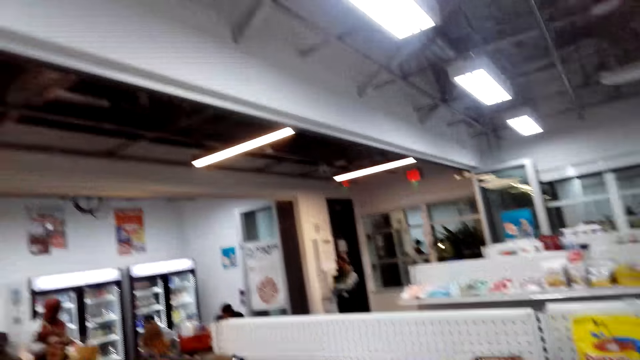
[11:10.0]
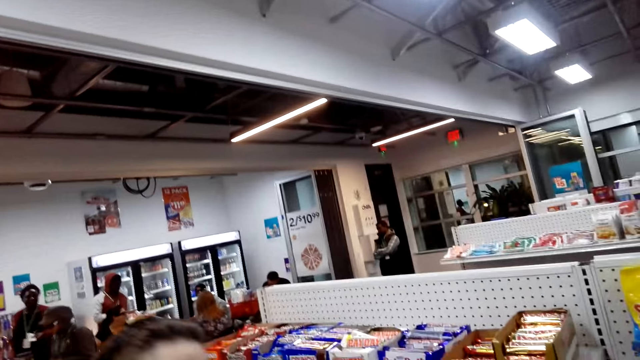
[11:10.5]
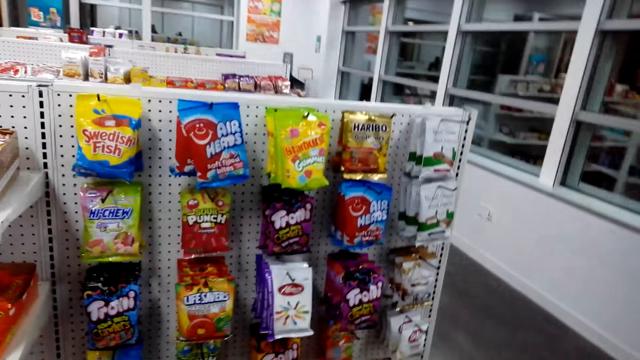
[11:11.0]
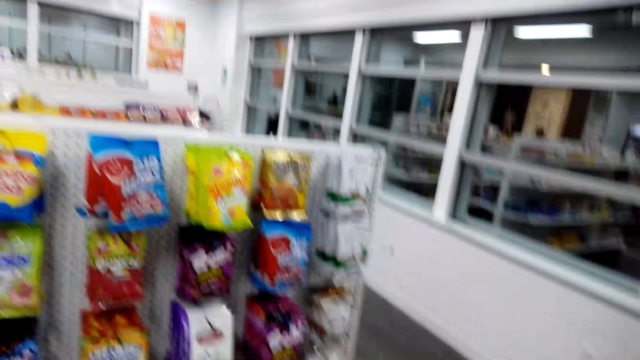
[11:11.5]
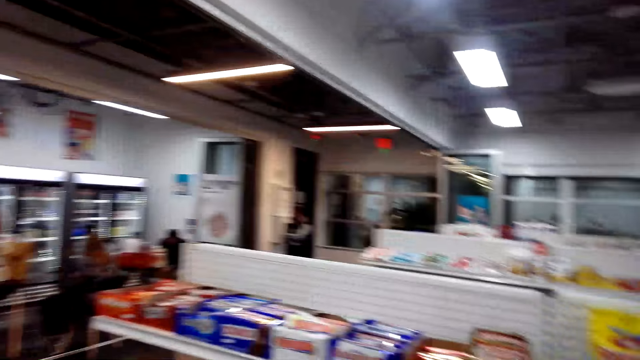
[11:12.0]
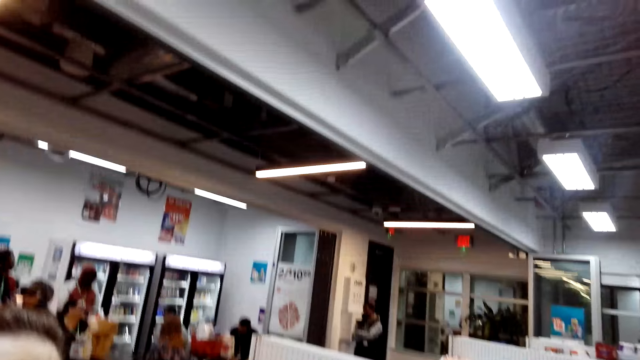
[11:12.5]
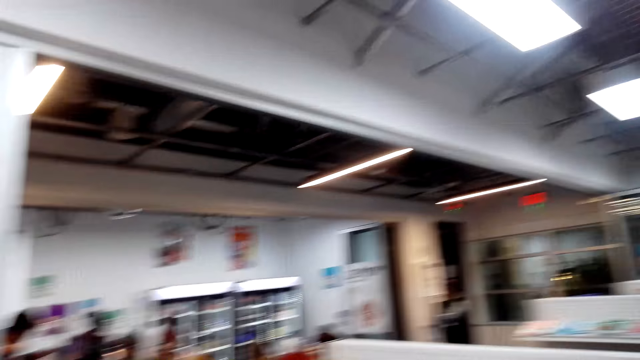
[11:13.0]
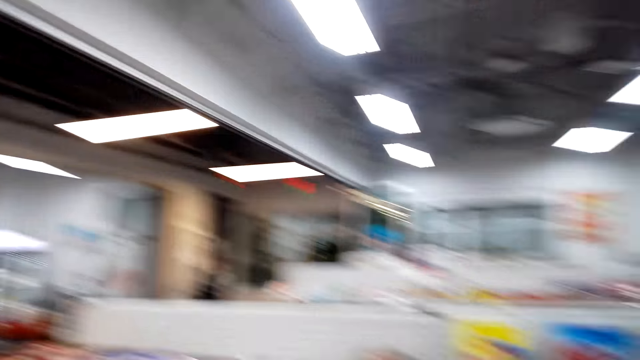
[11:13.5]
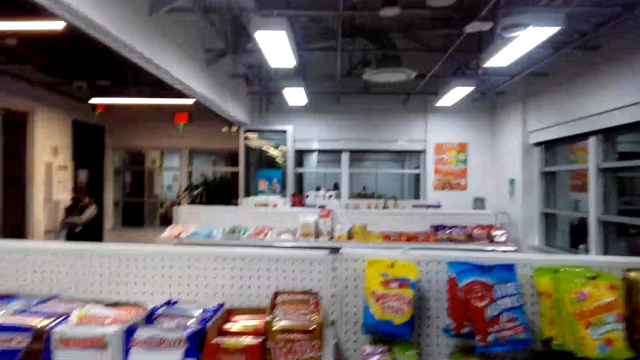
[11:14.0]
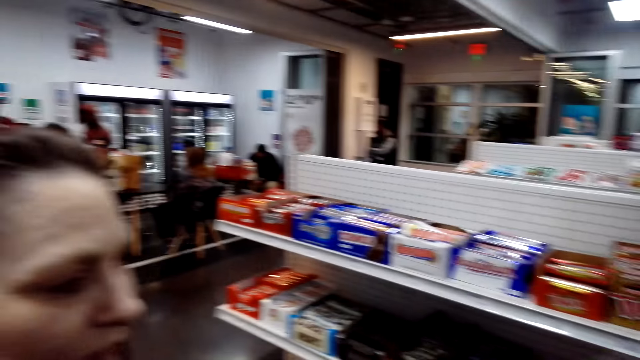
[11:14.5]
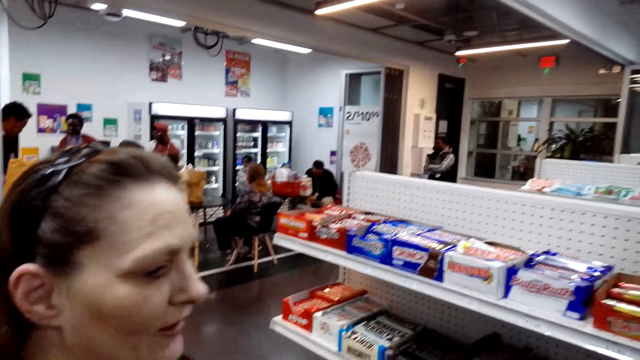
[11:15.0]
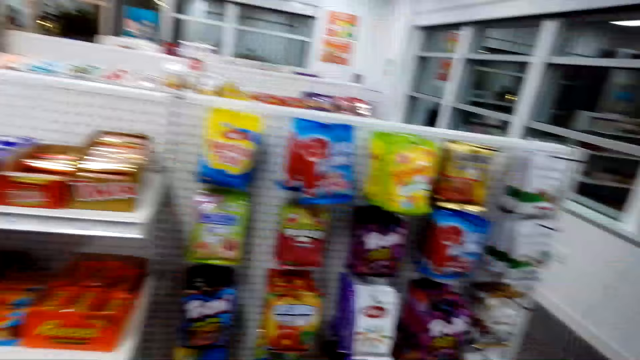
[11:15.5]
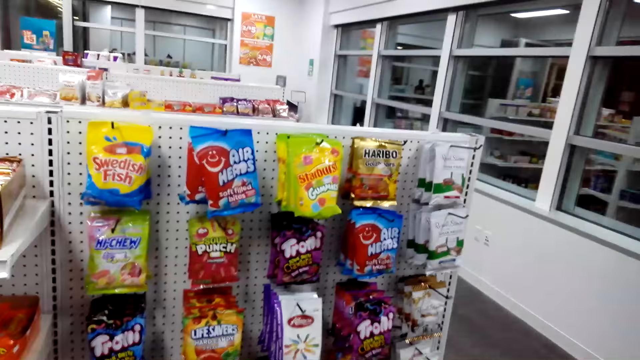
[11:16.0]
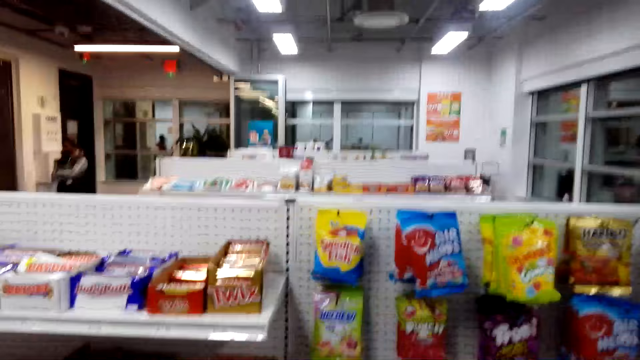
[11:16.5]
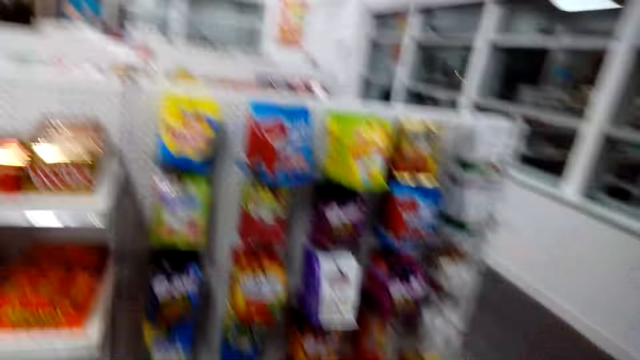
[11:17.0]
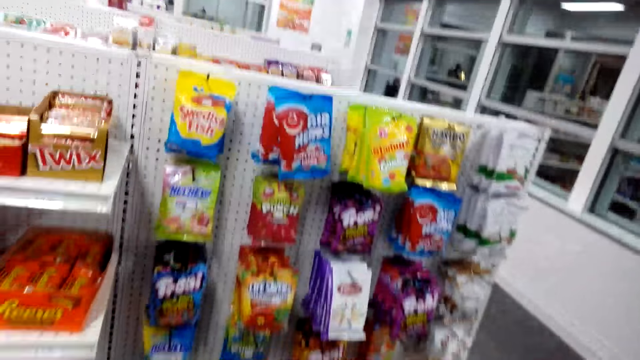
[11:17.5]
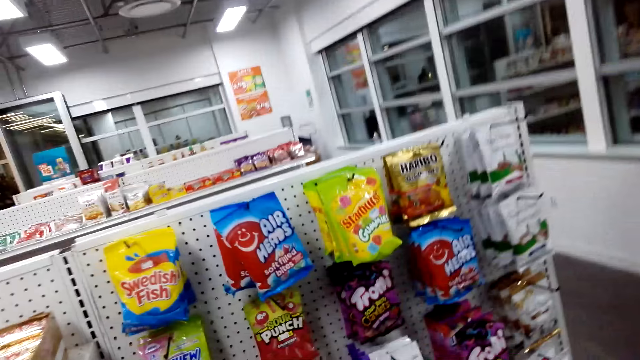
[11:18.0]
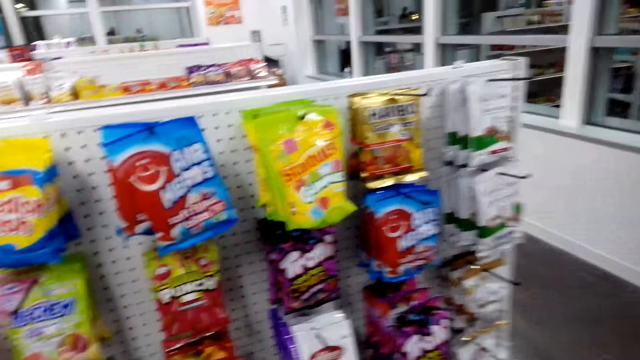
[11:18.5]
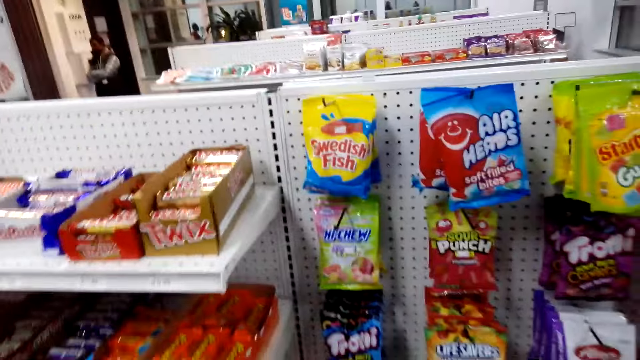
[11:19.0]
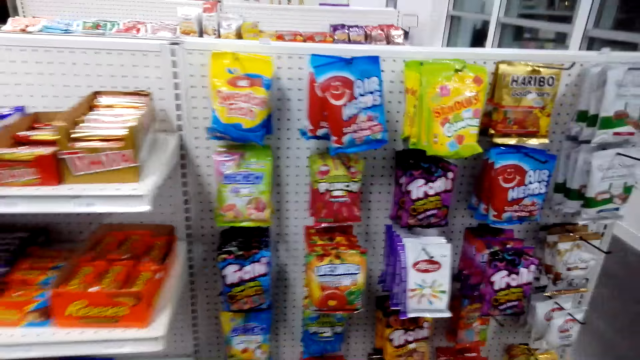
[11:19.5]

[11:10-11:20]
The camera wearer looks around the supermarket. They talk to the person.

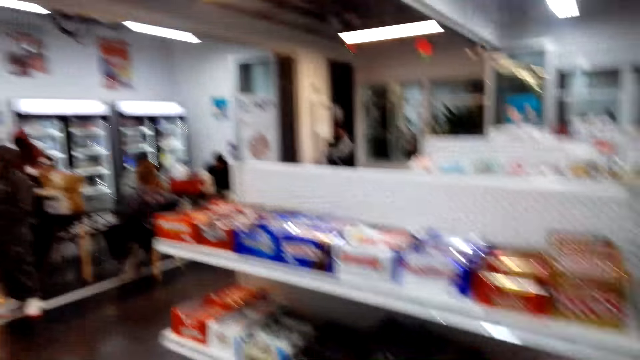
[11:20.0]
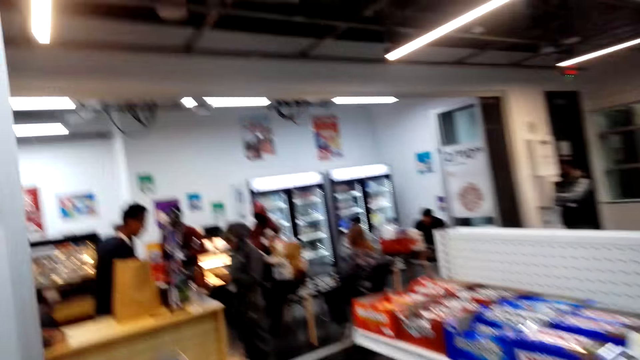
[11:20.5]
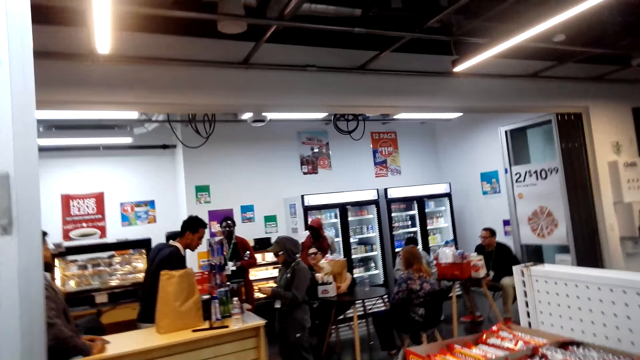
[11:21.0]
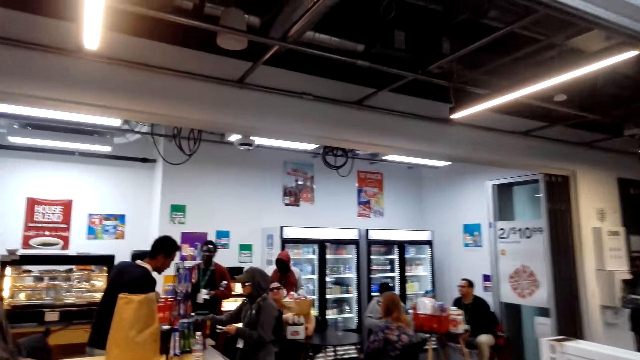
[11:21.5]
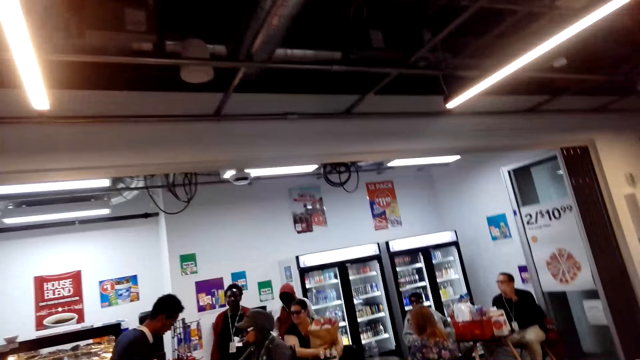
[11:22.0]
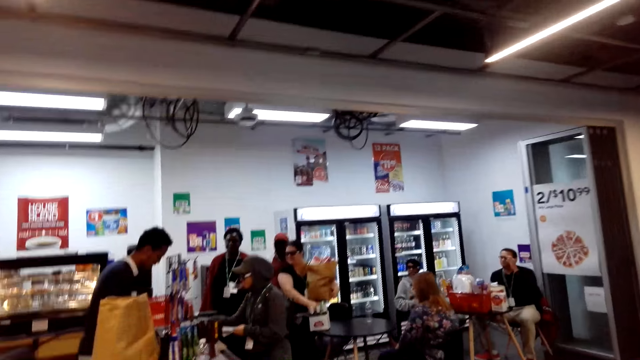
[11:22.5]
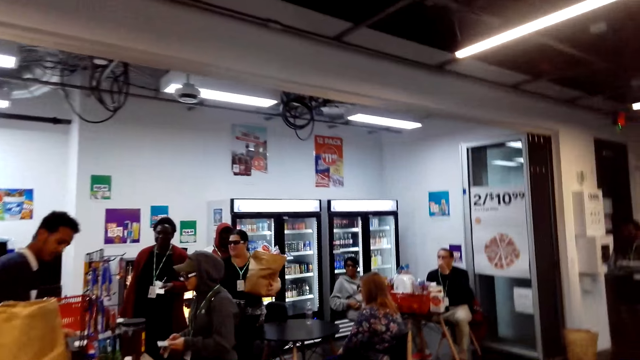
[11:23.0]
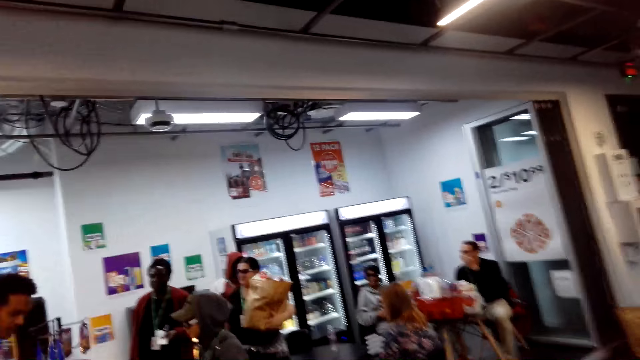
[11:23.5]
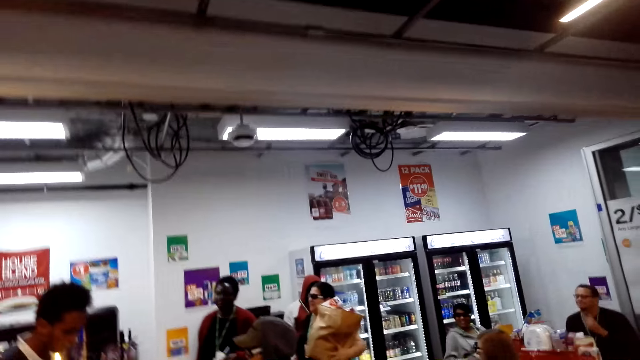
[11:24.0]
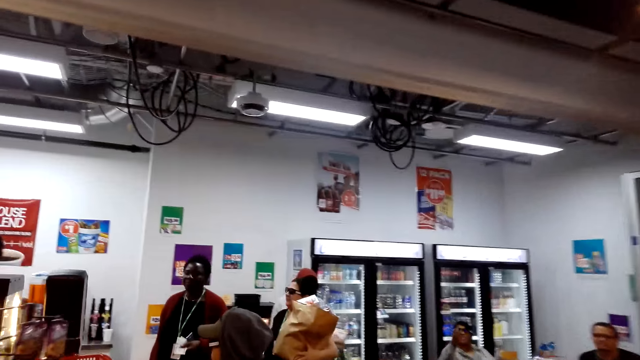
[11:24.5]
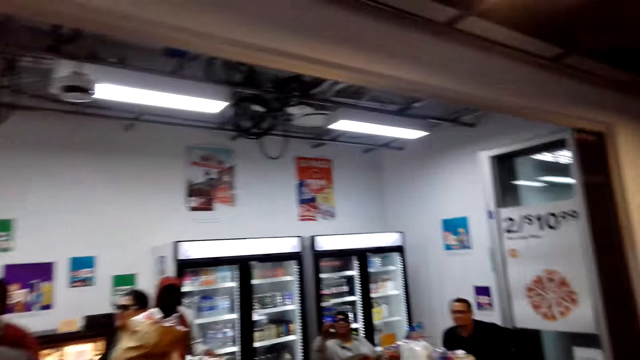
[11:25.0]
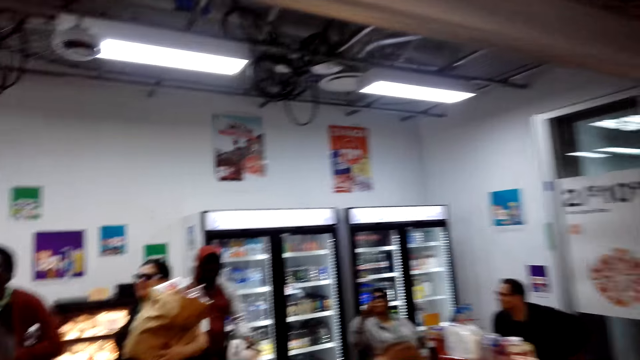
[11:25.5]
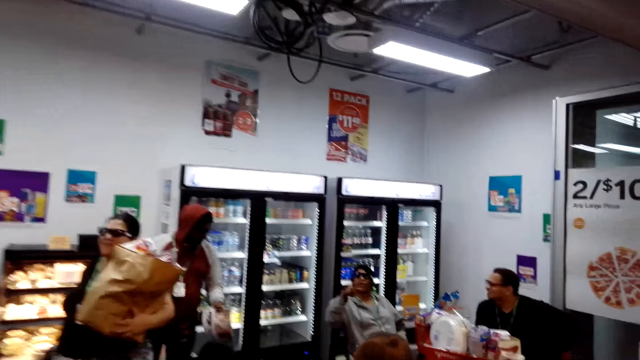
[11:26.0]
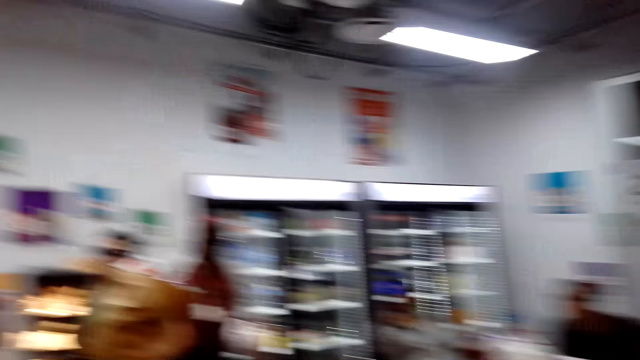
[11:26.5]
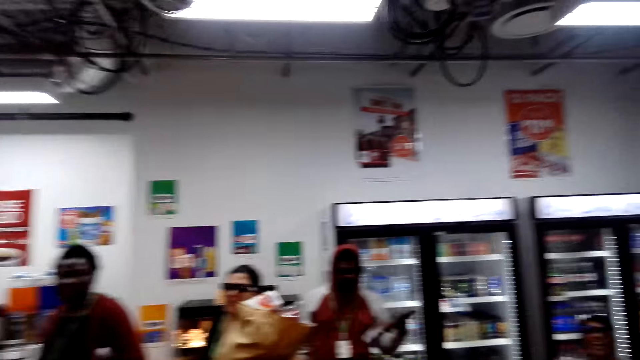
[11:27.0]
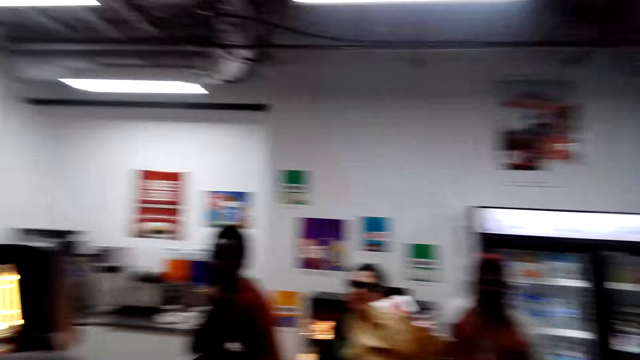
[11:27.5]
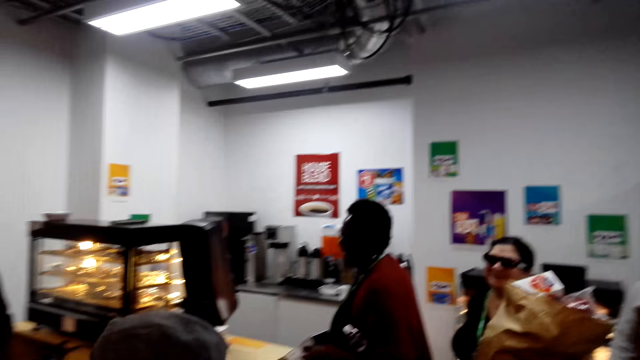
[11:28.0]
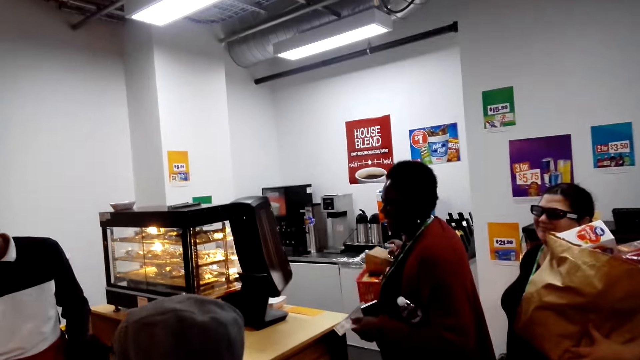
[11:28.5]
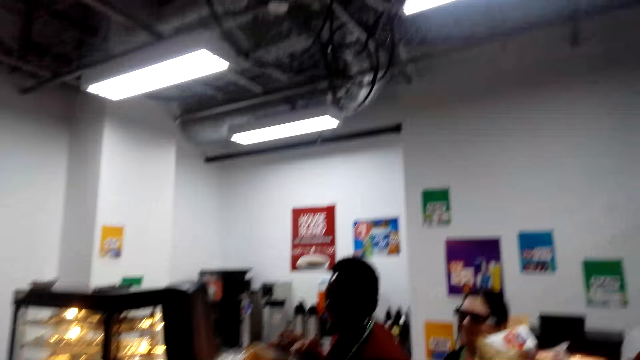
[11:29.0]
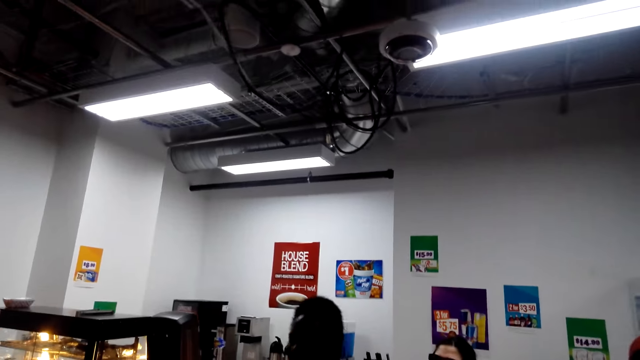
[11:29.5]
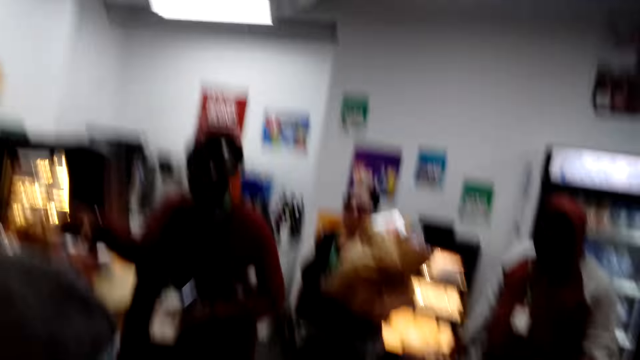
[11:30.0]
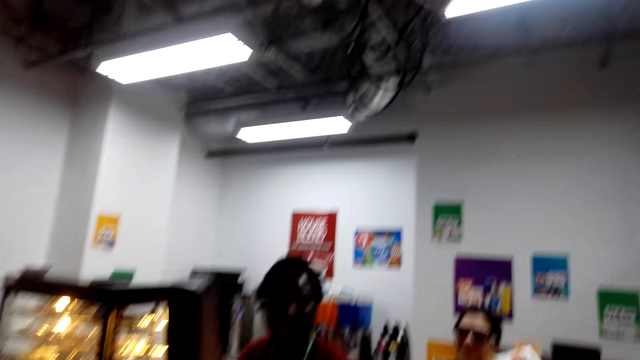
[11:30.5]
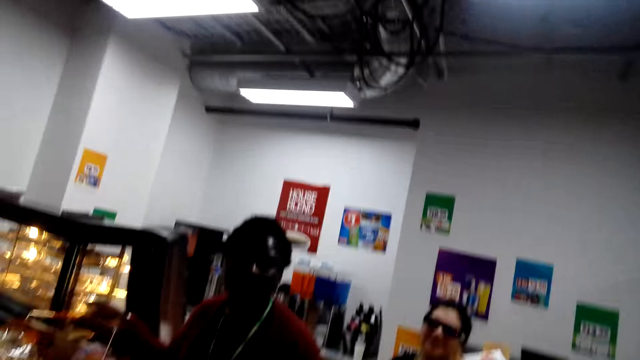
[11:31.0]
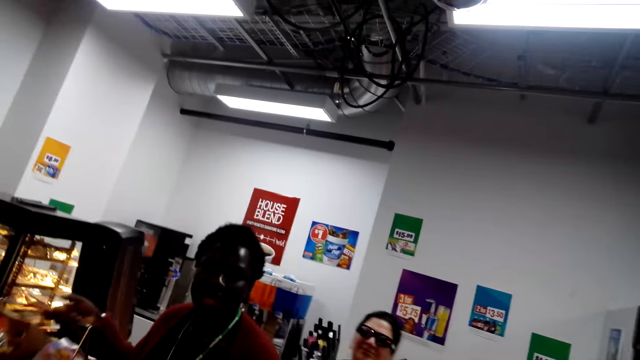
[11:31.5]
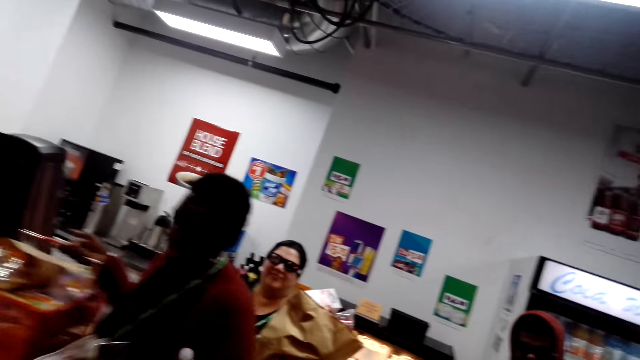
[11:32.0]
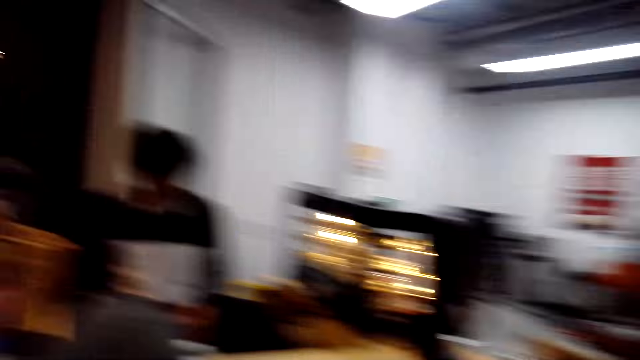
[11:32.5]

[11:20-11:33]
The camera wearer walks to the line. He moves his head. He converses with a customer.
